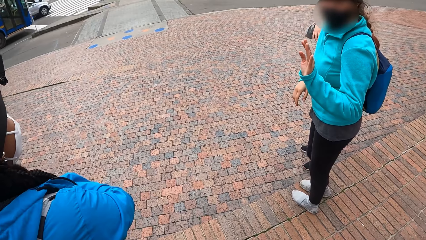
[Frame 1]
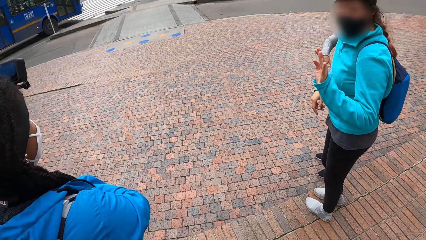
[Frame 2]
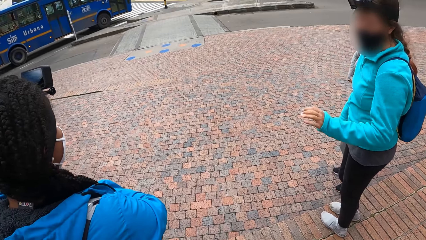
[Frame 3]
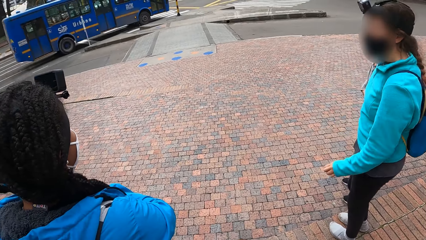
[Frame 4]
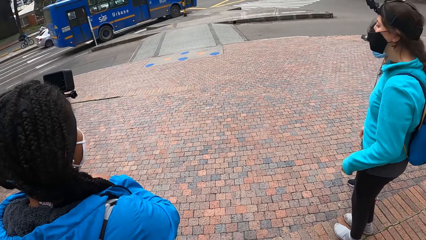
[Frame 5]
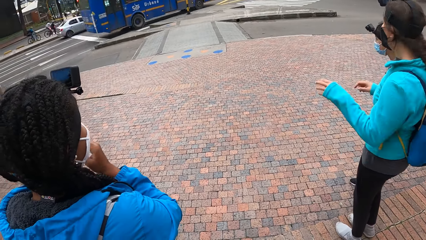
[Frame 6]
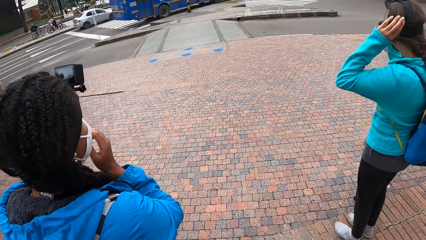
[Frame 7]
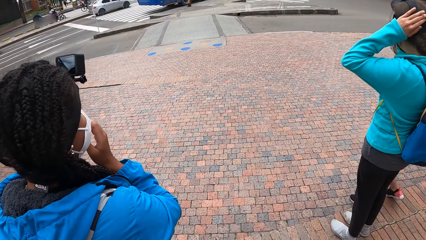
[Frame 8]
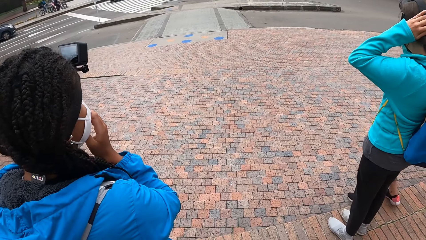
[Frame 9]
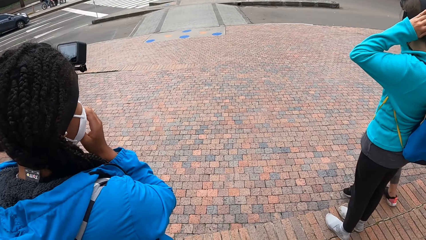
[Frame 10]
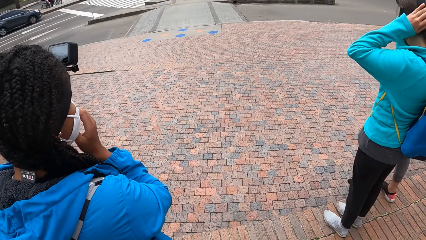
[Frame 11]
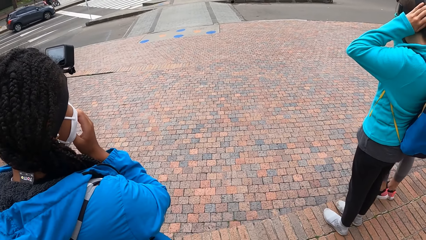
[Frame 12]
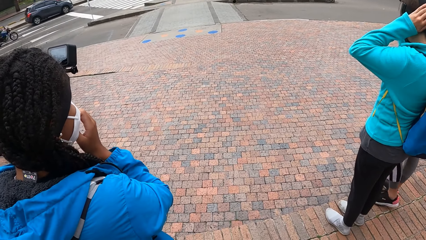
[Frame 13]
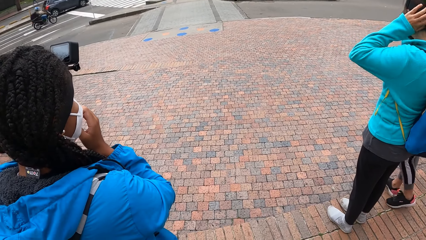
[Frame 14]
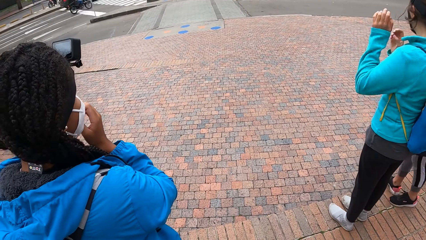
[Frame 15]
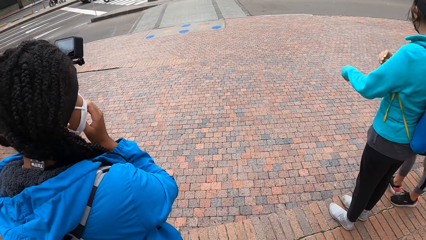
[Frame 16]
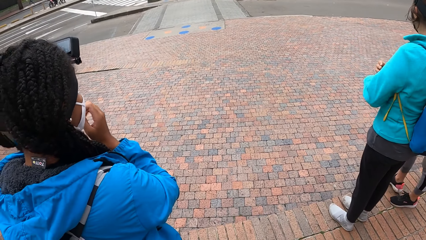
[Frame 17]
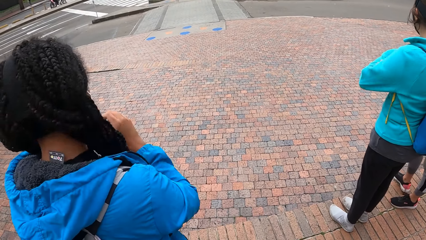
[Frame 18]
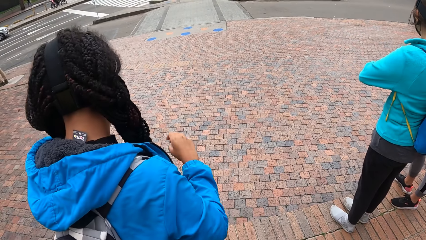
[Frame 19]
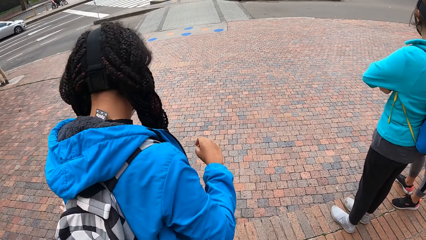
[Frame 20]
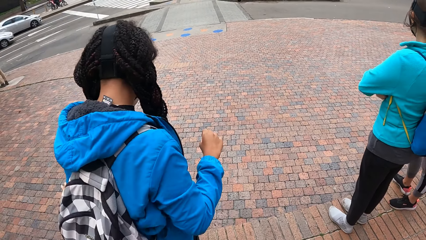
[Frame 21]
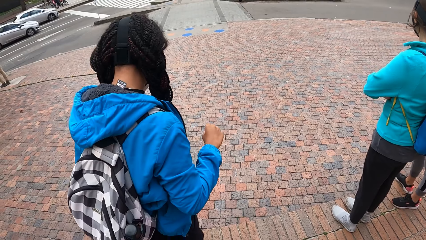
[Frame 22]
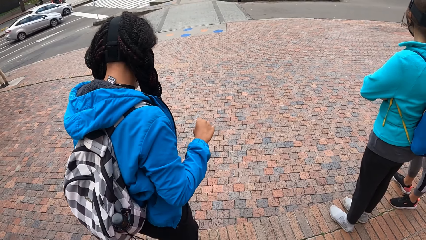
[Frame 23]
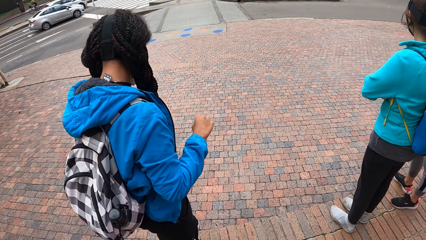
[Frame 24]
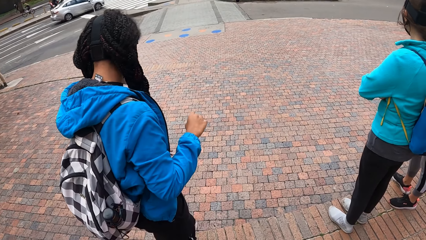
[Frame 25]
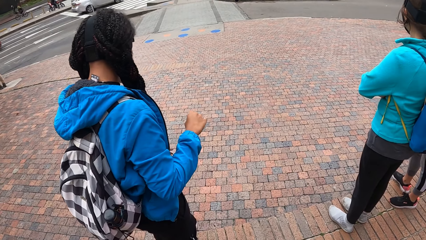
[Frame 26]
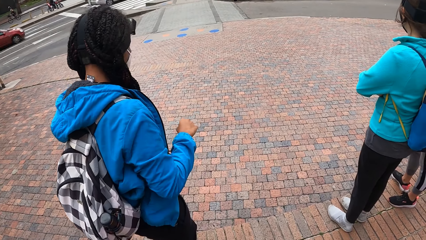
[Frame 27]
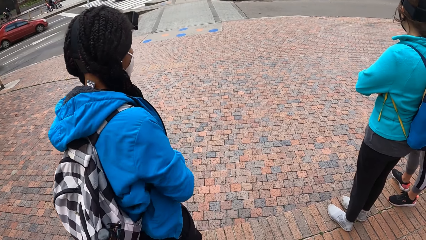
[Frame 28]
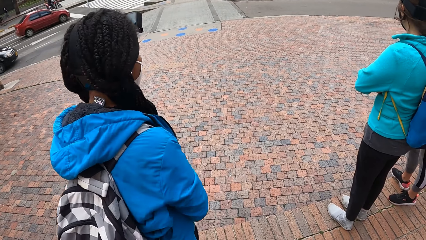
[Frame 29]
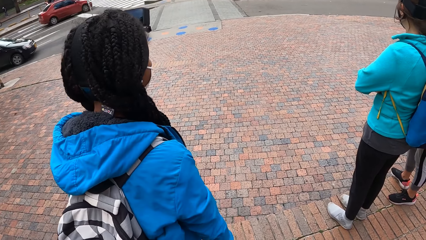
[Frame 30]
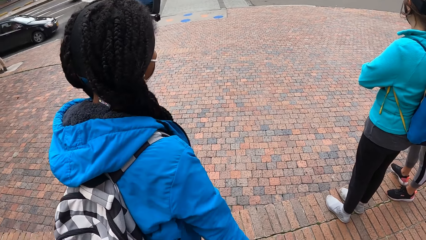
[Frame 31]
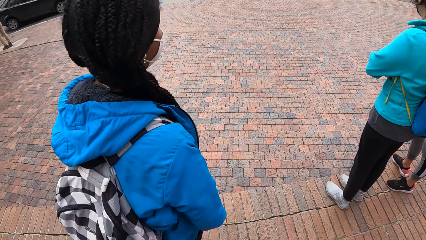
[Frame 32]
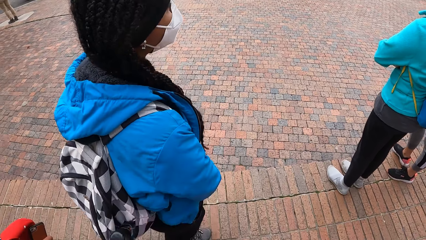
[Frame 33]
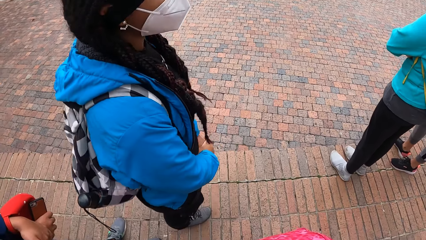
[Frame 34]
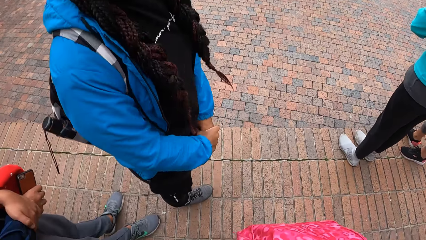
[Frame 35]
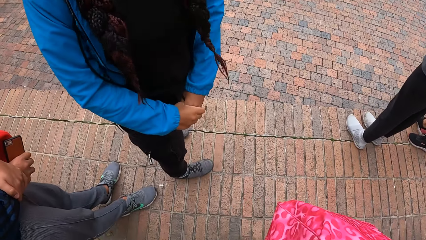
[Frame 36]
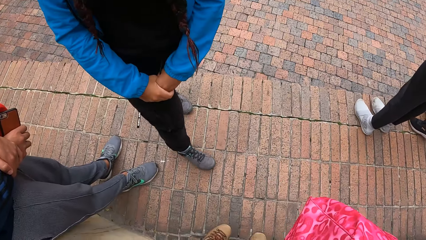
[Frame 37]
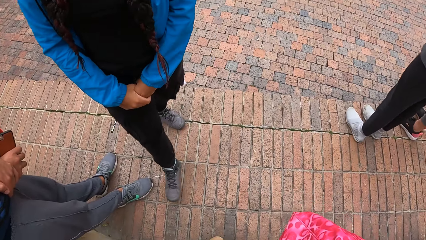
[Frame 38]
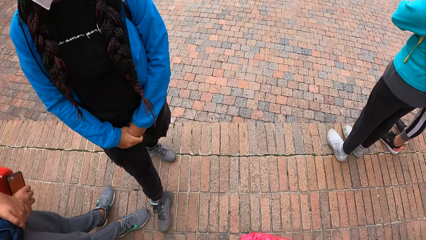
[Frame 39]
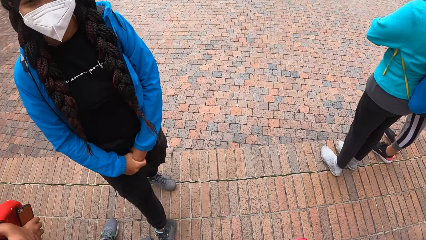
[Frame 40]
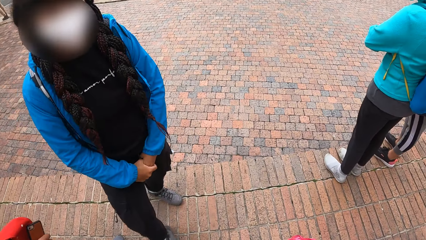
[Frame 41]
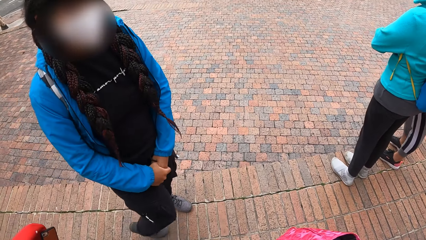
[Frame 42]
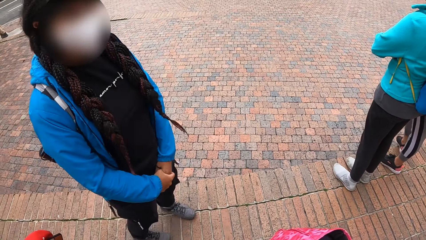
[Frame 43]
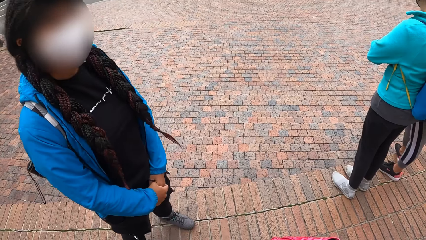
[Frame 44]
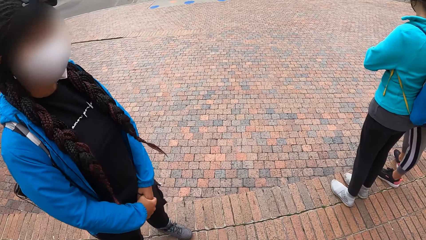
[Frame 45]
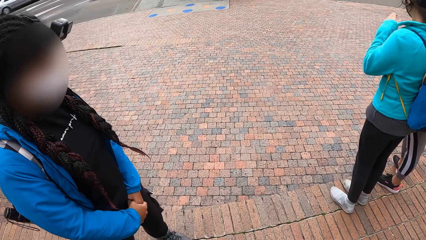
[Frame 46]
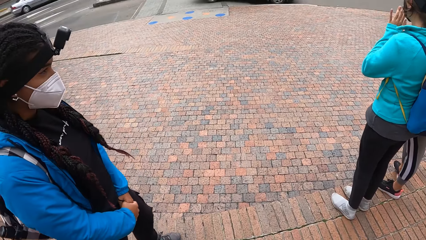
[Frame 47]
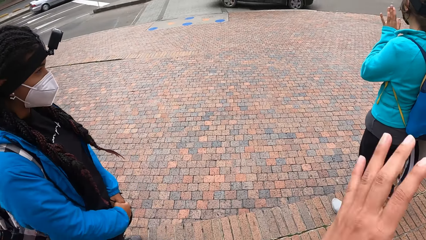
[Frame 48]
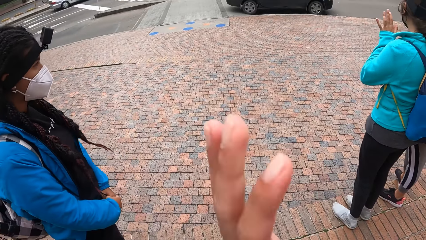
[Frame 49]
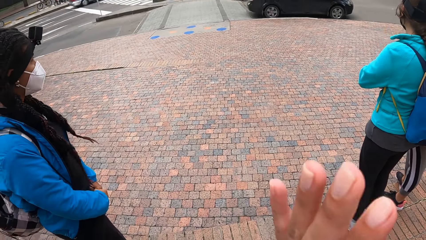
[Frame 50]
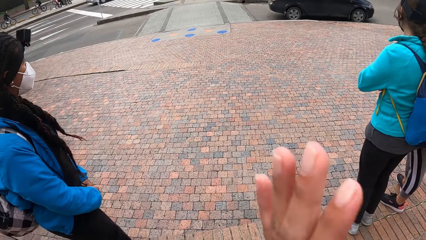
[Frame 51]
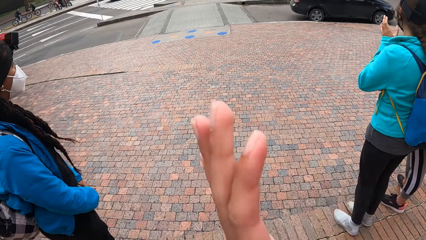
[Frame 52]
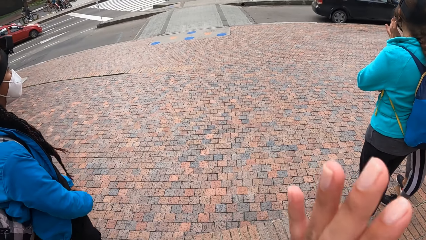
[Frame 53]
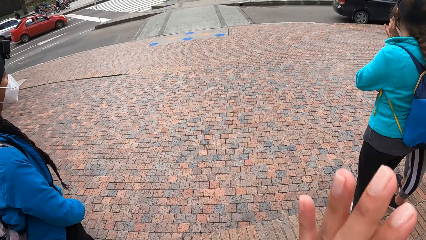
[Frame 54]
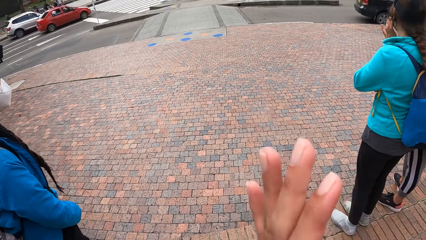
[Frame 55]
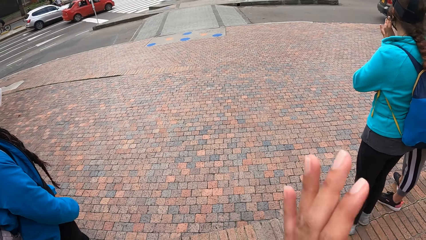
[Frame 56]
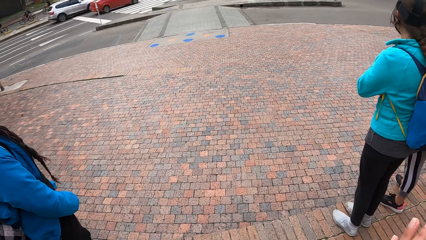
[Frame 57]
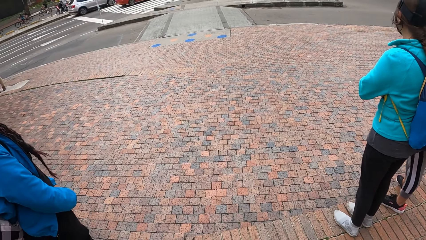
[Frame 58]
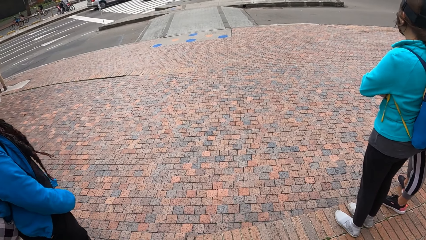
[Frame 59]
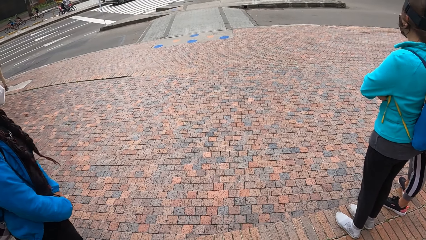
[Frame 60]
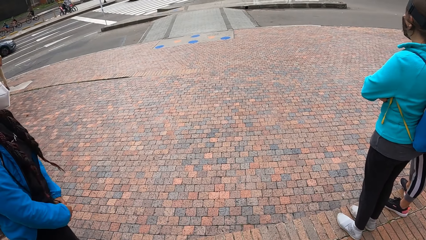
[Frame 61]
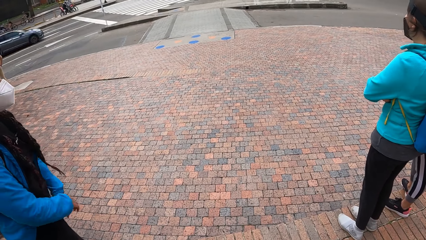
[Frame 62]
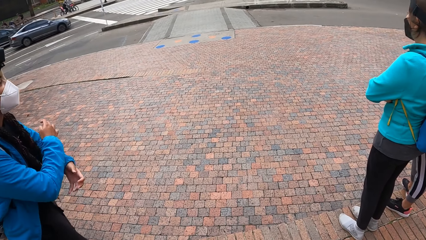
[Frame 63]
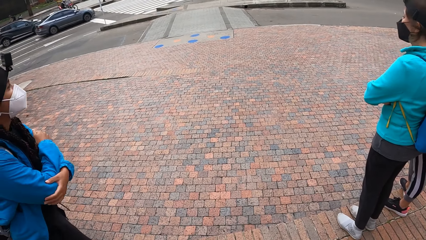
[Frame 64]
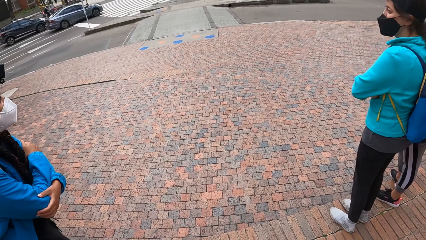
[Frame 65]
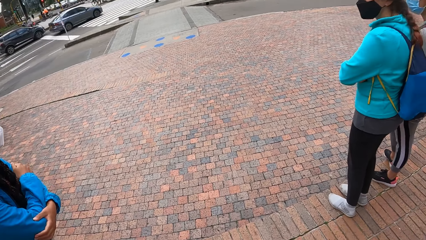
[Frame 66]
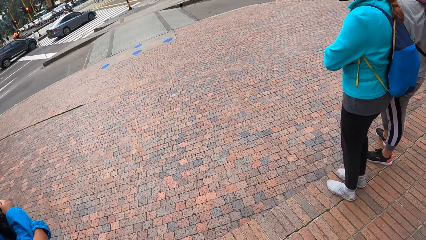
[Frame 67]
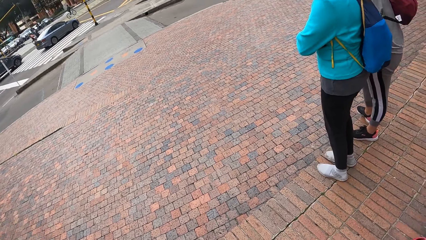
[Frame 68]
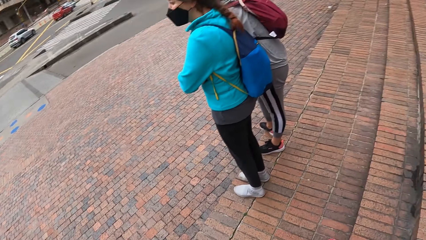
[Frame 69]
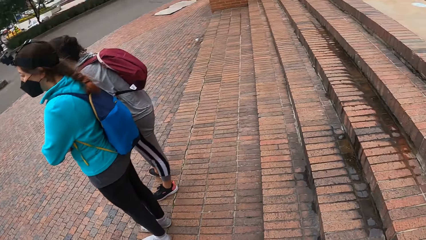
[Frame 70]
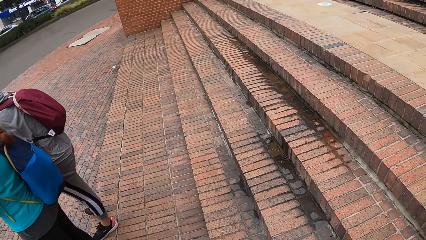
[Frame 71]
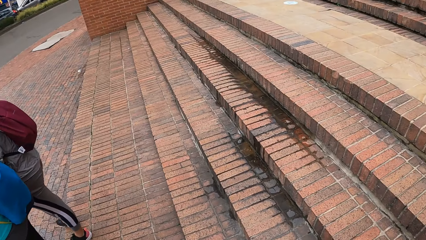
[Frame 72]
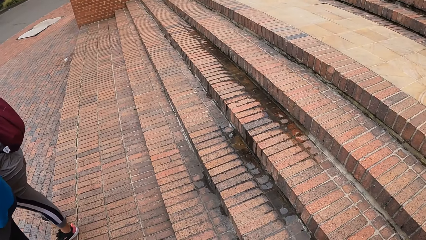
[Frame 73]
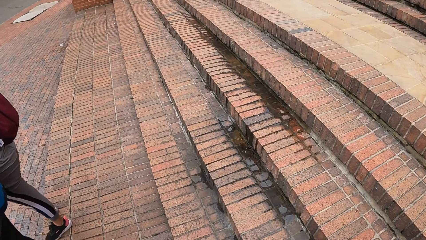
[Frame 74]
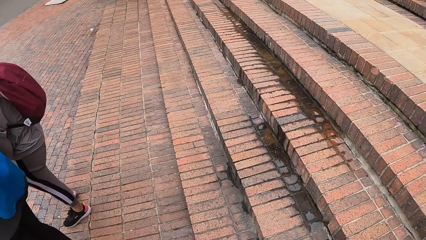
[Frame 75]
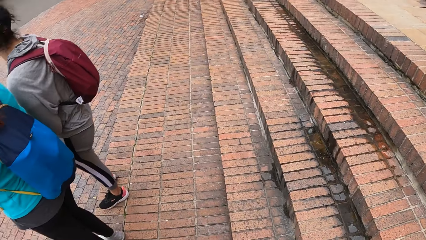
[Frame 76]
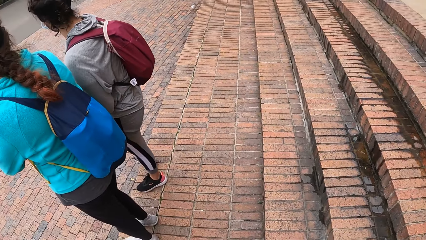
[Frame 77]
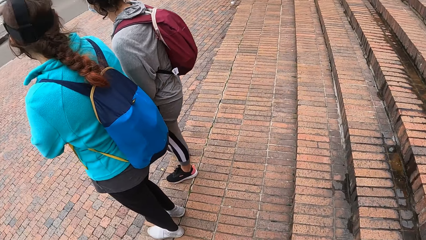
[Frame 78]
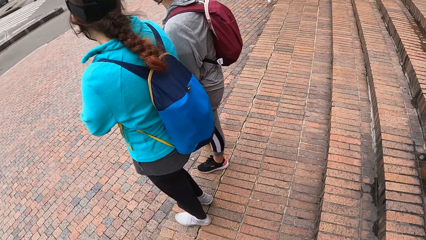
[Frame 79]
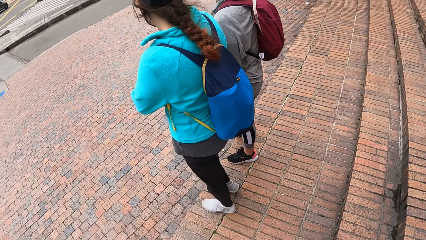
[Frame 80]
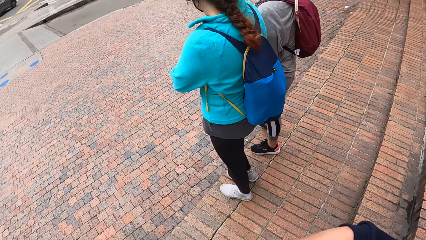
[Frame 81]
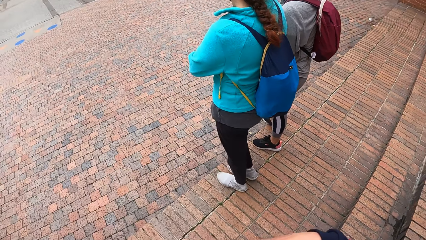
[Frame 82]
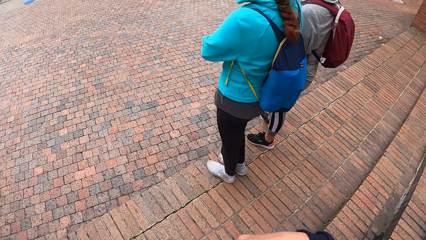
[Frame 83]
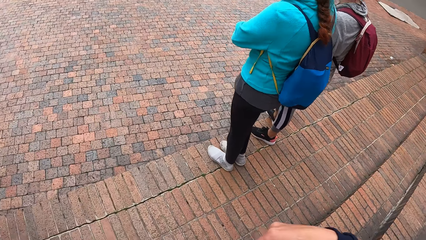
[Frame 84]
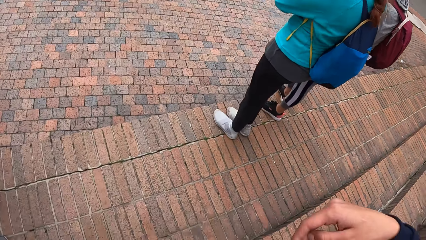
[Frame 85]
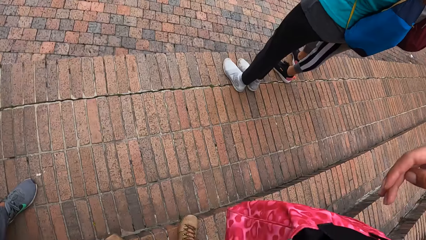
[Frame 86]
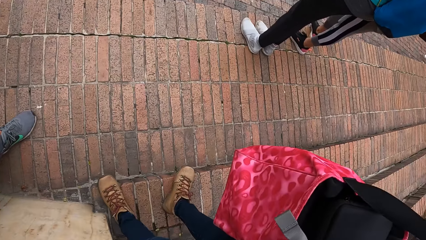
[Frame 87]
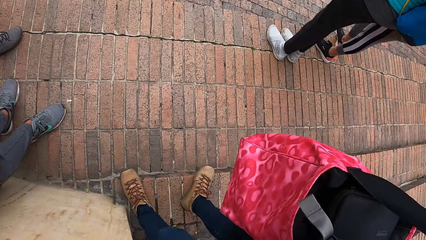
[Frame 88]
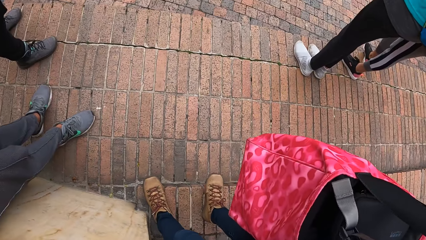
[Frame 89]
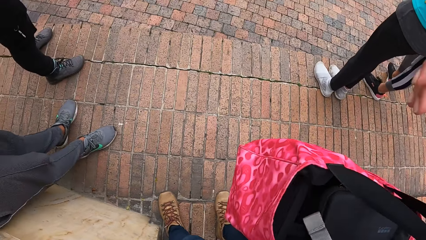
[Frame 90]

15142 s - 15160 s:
The camera wearer looks at the vehicles moving. They look at the person. They wave to something.
